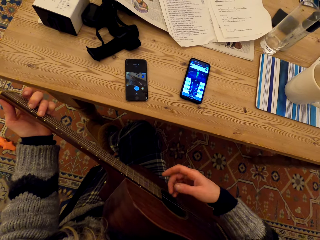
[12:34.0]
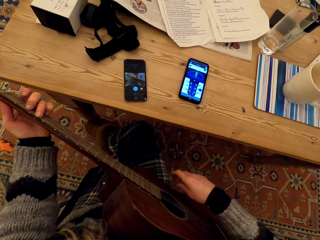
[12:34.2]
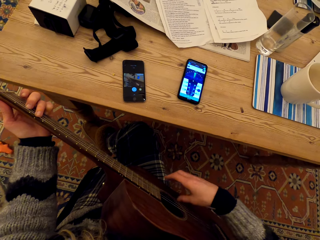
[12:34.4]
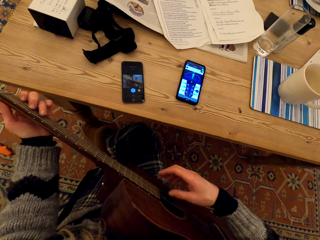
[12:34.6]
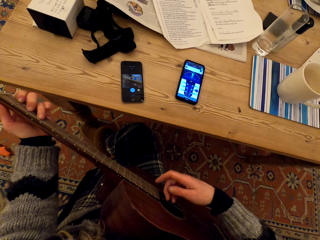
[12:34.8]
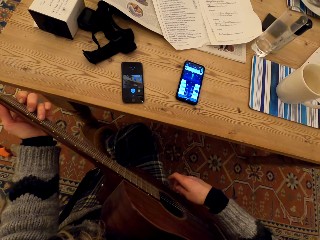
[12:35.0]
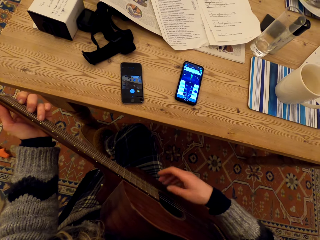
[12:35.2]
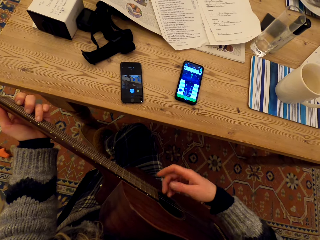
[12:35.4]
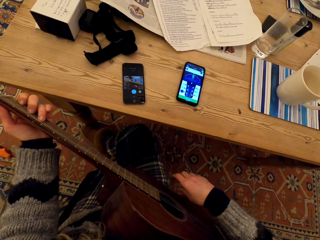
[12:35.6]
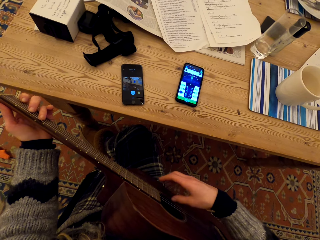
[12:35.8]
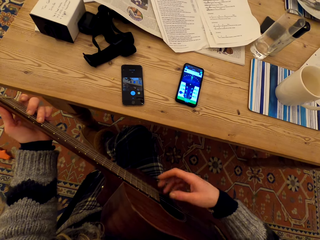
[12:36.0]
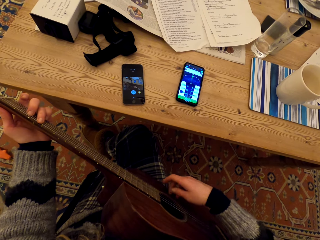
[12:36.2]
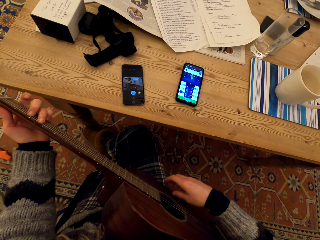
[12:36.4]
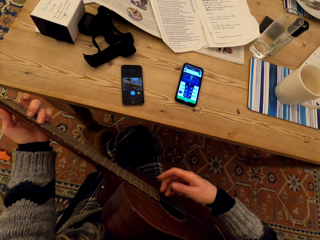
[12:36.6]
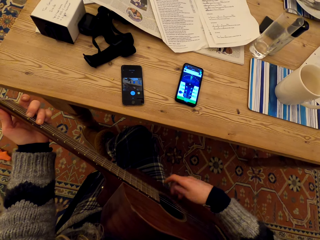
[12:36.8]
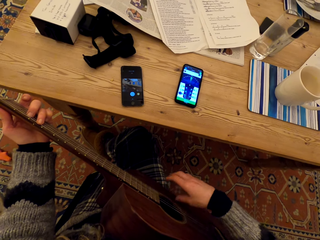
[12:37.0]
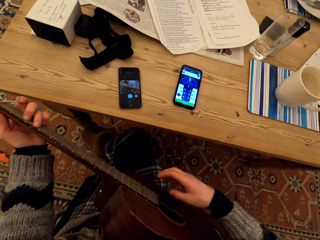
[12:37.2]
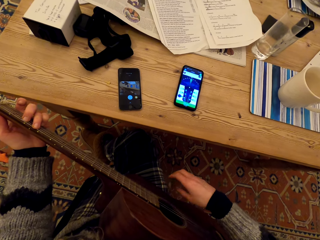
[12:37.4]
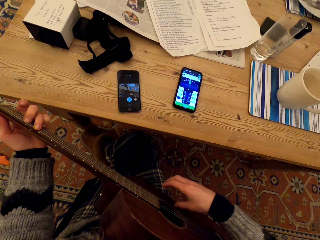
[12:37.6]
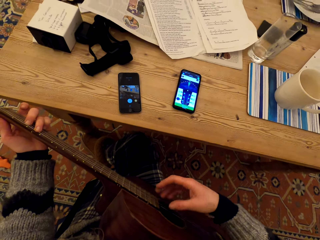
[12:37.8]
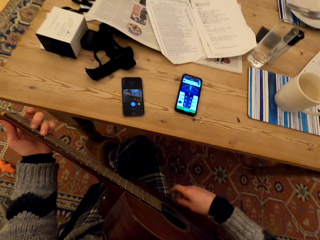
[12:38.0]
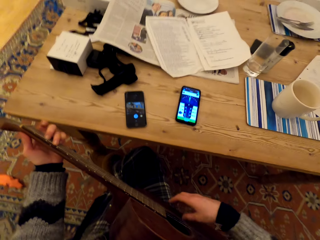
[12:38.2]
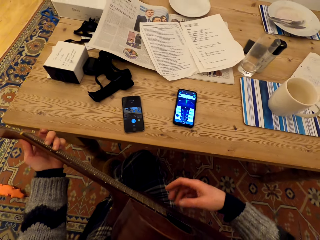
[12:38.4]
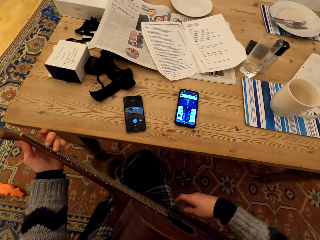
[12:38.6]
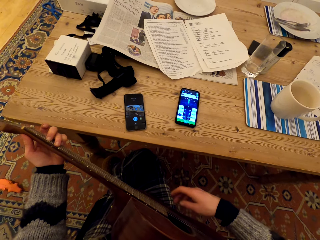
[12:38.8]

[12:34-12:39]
The camera wearer plays the guitar in the house.

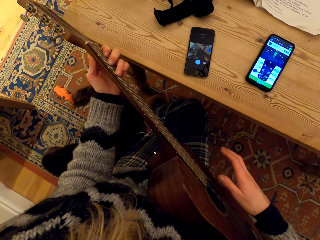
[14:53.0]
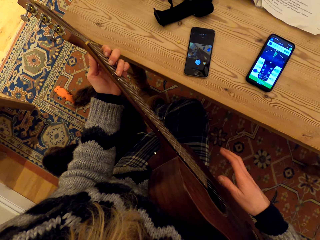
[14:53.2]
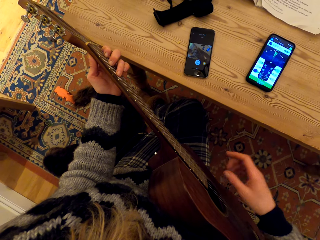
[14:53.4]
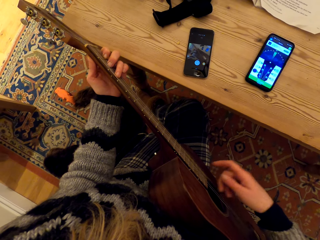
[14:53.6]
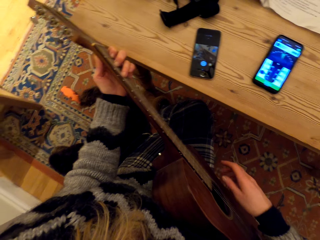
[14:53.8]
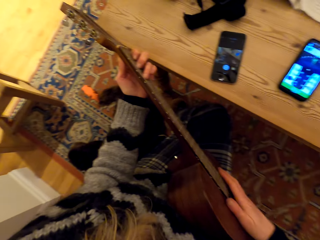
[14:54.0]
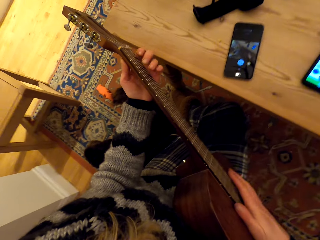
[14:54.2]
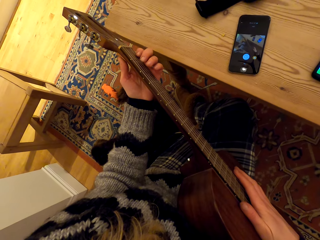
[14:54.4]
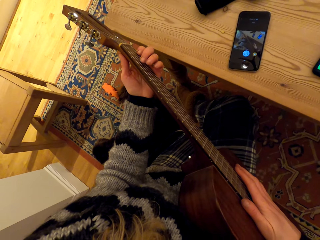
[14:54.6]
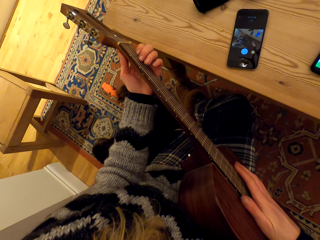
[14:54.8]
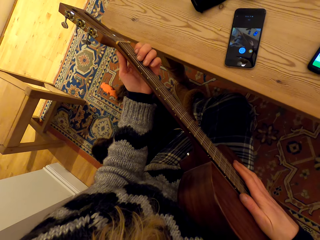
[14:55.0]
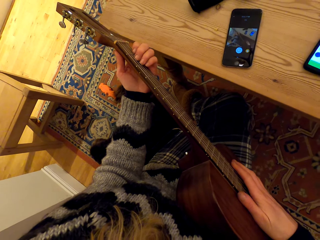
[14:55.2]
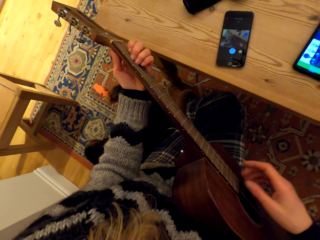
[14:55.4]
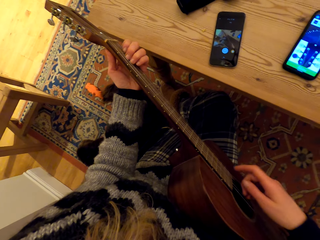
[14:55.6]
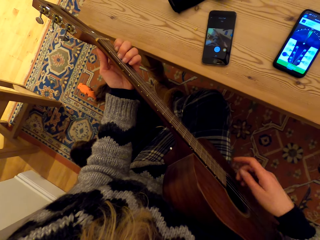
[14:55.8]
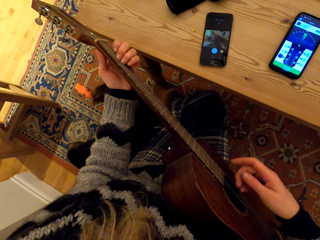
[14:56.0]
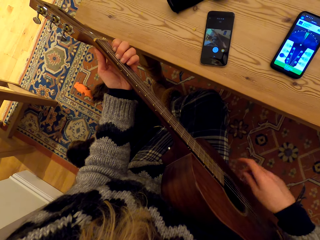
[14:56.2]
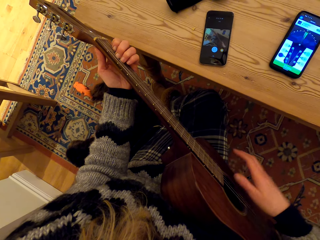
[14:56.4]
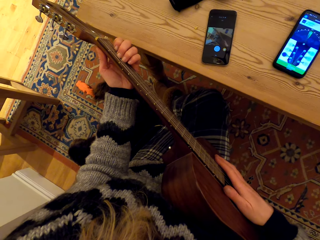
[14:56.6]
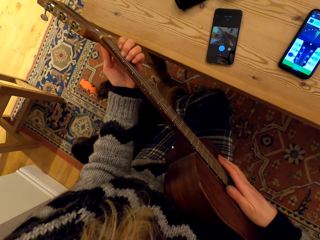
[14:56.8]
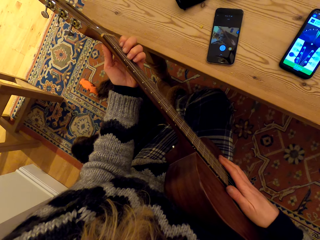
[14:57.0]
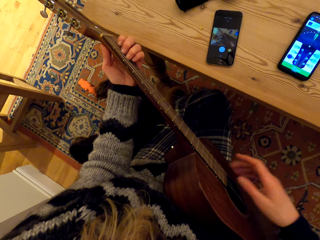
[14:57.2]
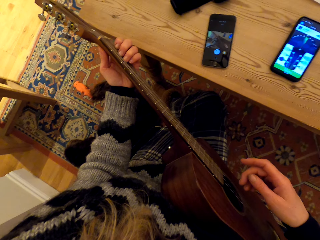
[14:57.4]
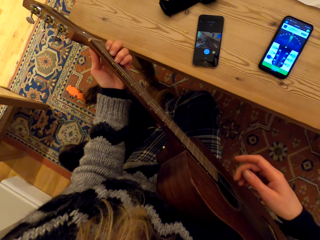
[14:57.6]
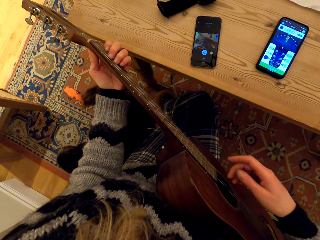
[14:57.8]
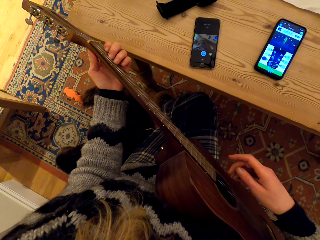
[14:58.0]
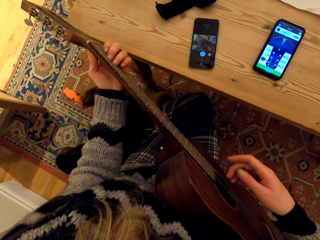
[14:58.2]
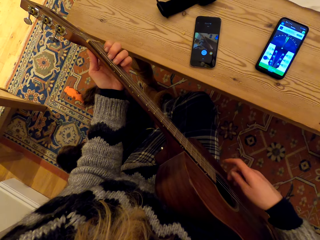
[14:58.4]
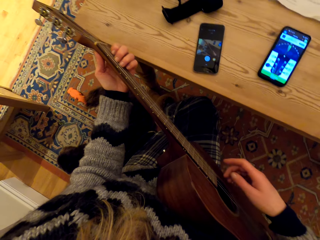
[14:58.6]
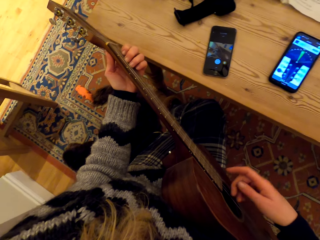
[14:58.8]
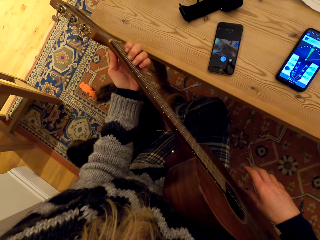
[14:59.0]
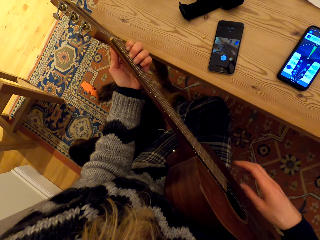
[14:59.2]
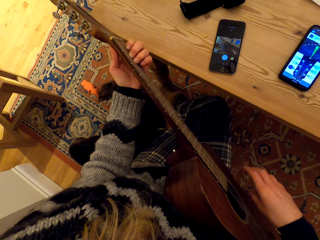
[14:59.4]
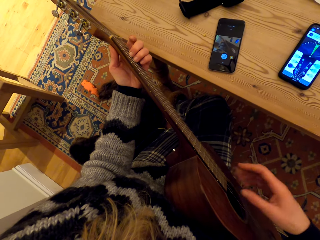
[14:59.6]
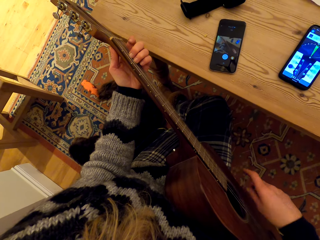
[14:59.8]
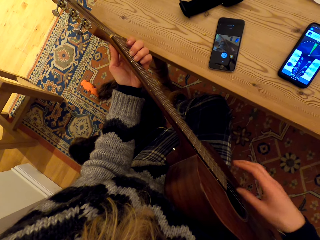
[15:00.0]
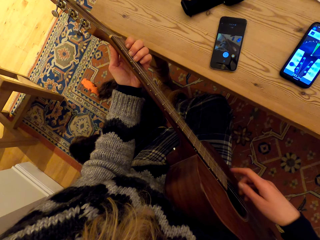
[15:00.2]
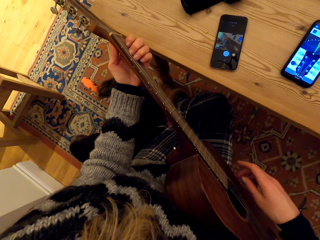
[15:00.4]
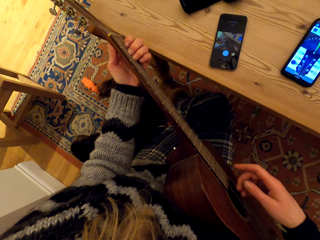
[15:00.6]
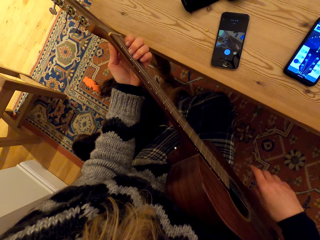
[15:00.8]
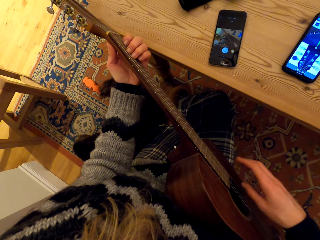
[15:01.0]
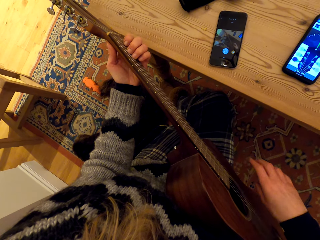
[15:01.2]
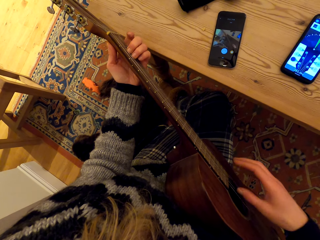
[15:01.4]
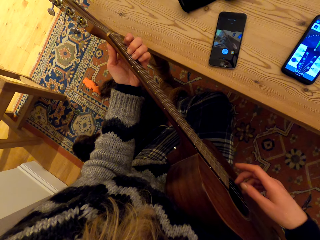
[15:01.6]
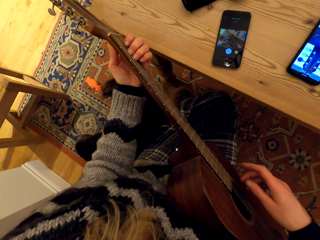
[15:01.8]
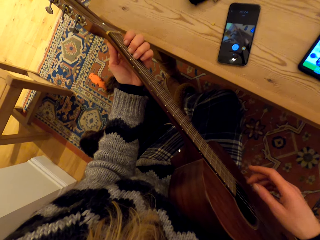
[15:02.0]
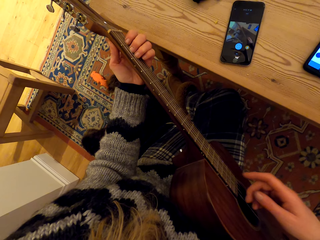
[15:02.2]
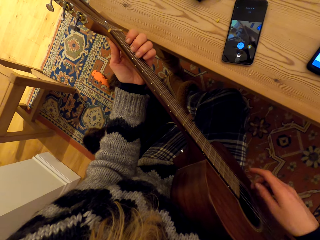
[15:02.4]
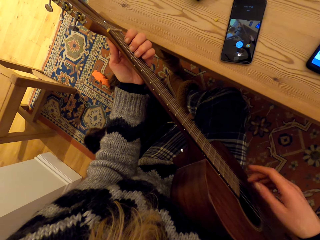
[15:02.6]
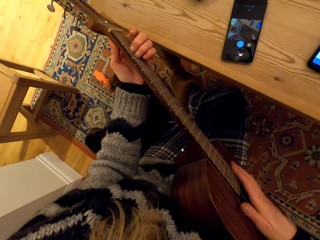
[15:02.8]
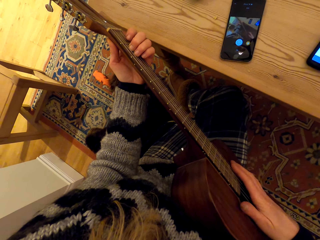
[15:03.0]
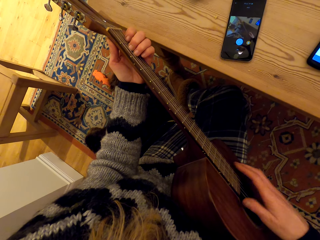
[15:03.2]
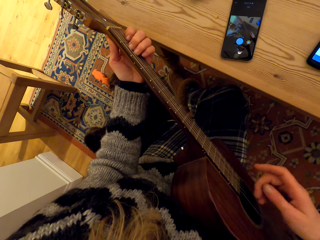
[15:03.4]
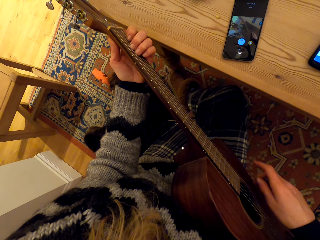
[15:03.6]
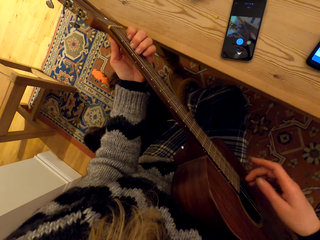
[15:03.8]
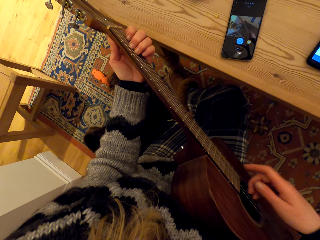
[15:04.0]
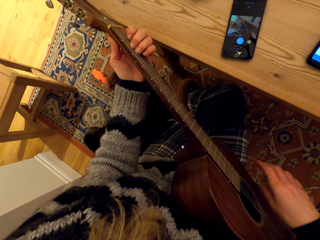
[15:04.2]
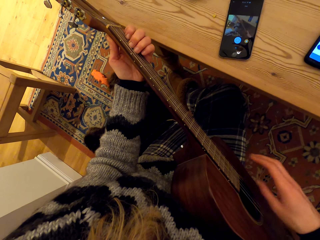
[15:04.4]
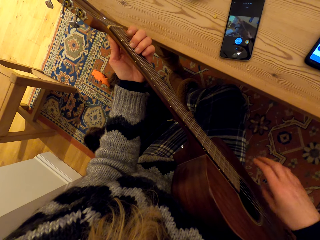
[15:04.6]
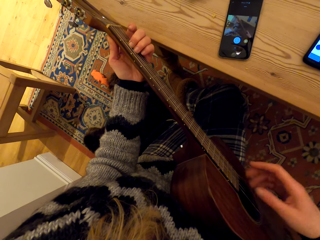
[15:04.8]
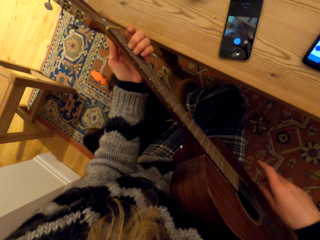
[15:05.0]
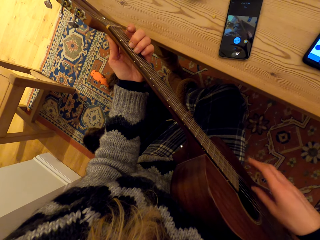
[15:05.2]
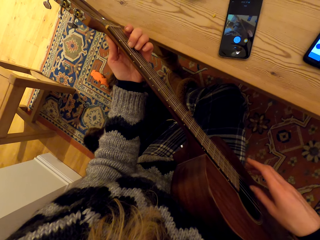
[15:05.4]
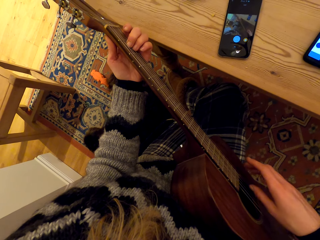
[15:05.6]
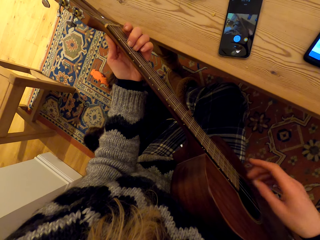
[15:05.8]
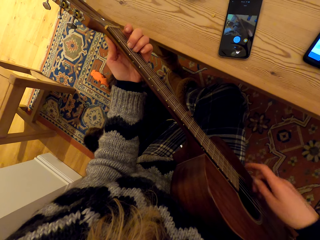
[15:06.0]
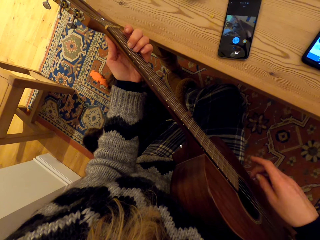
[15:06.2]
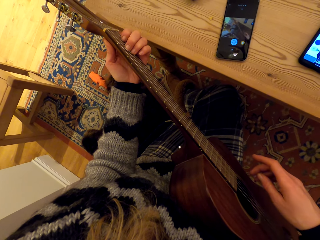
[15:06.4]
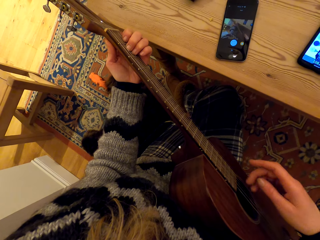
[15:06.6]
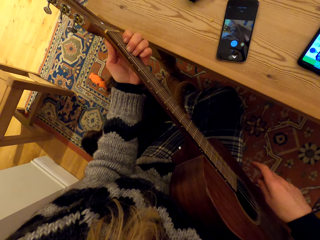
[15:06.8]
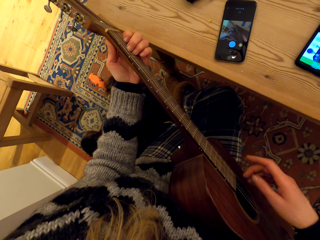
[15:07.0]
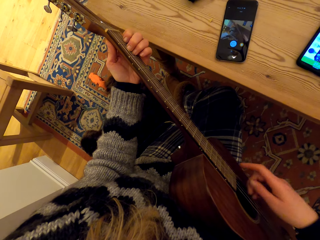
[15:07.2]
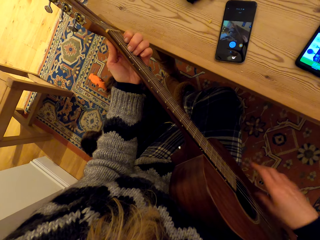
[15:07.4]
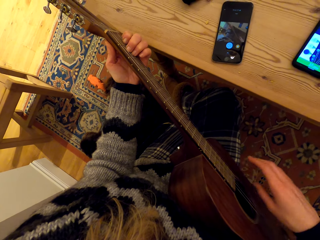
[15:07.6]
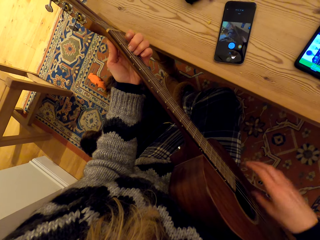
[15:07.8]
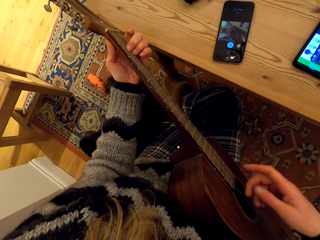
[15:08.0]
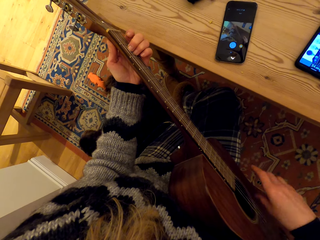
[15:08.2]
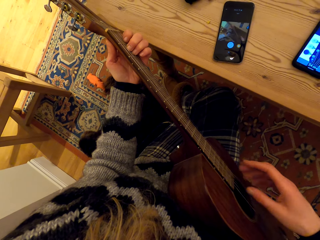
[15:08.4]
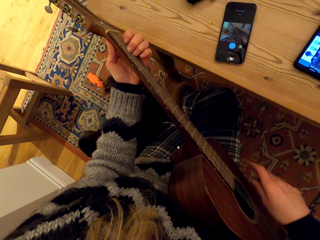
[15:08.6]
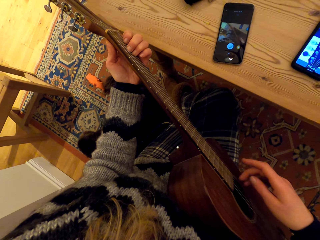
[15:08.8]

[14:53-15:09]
The camera wearer holds the guitar. They play the guitar. They hold the guitar. They play the guitar. They hold the guitar. They play the guitar.
